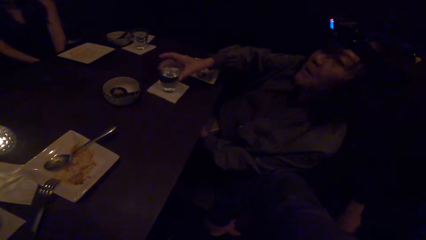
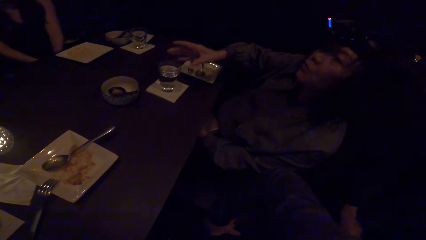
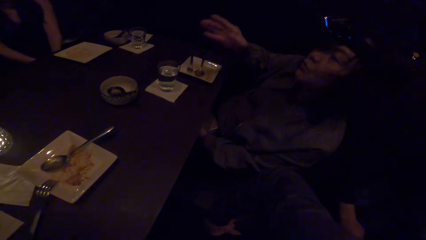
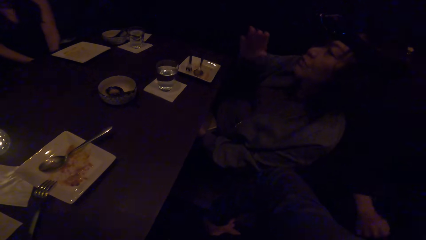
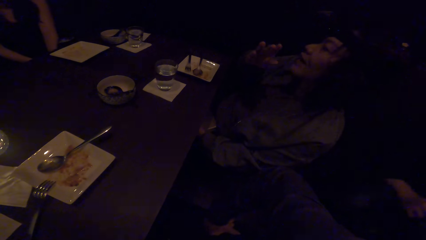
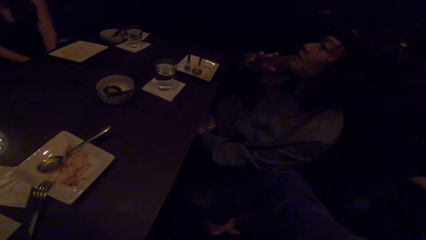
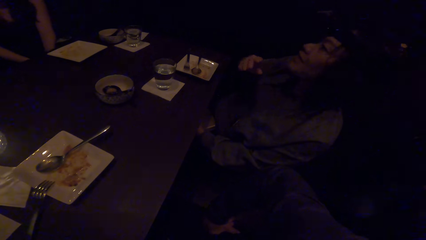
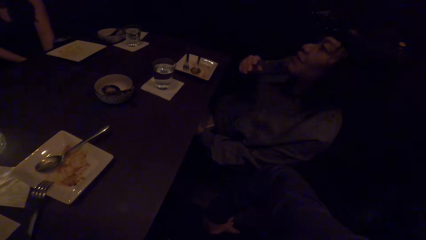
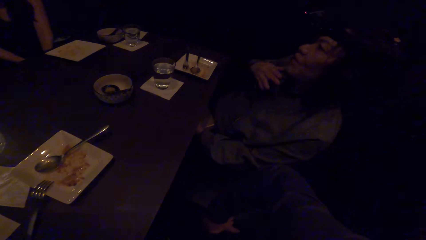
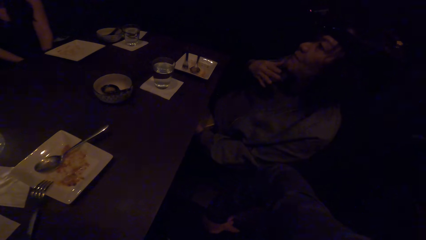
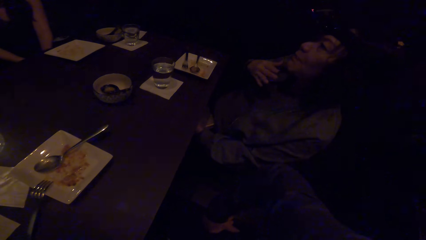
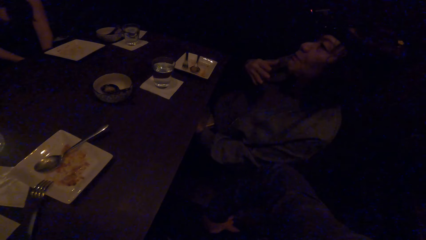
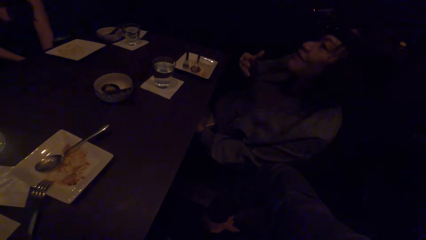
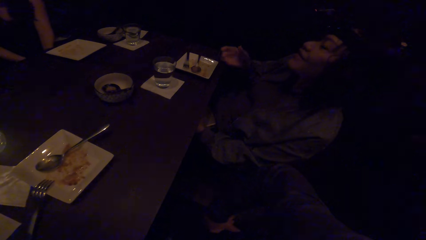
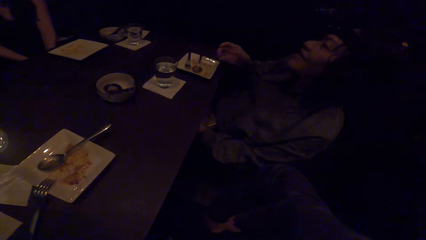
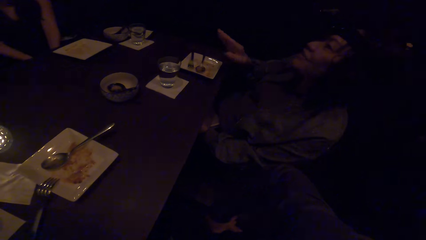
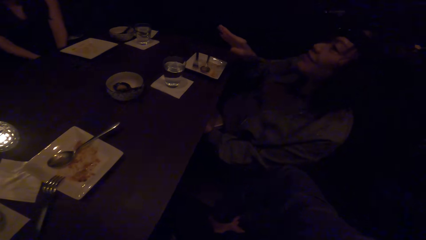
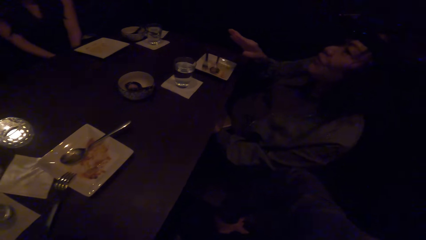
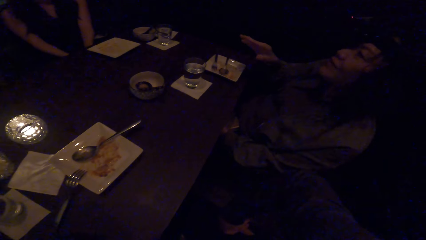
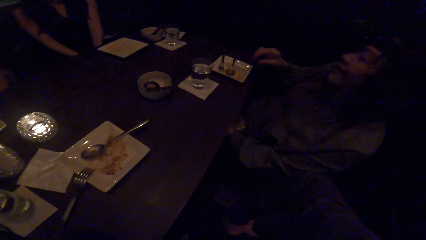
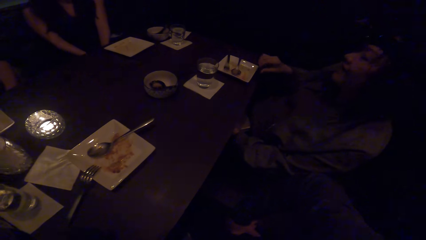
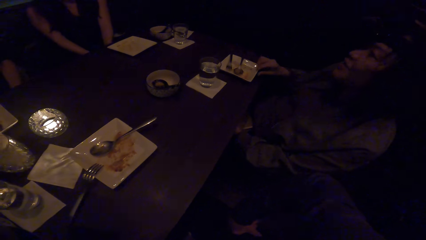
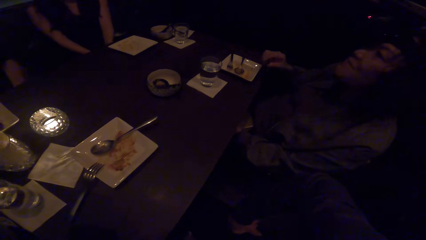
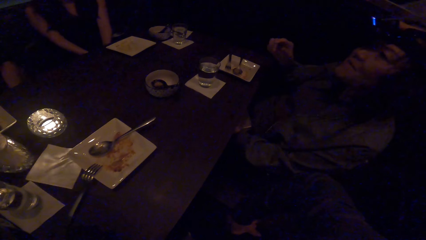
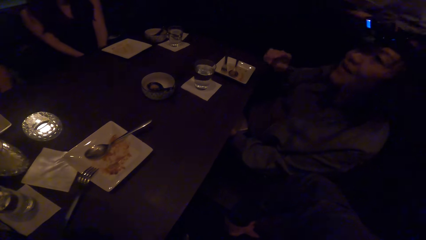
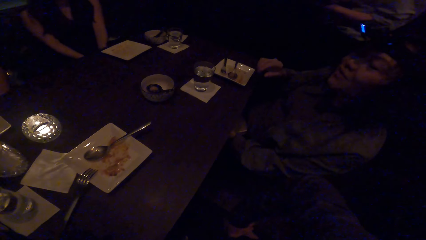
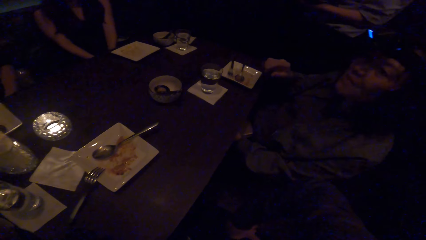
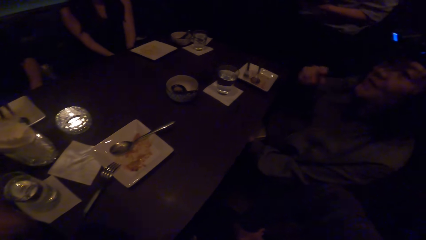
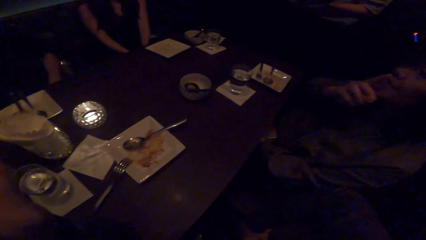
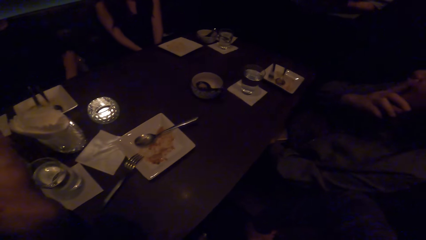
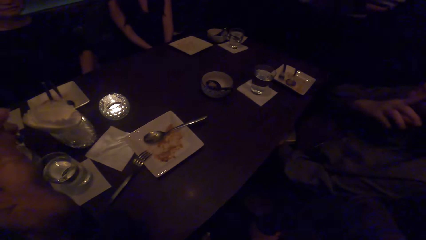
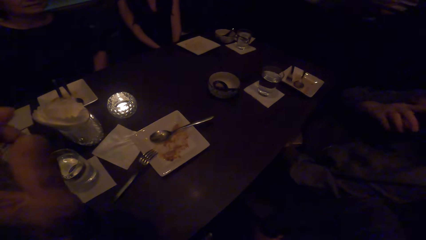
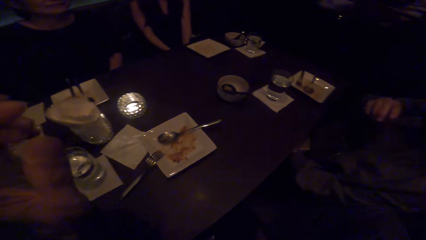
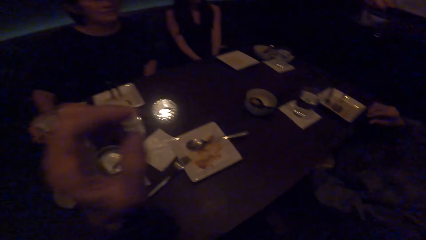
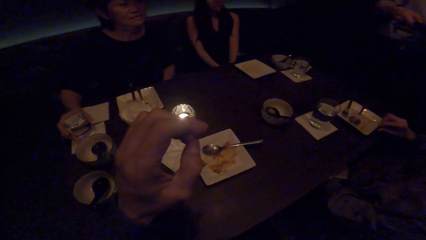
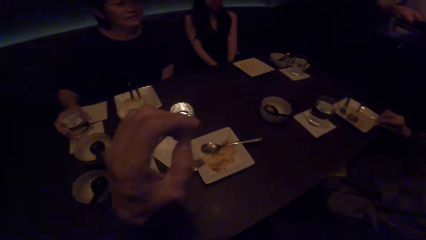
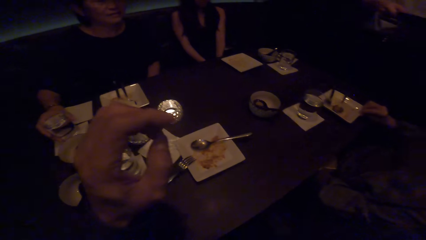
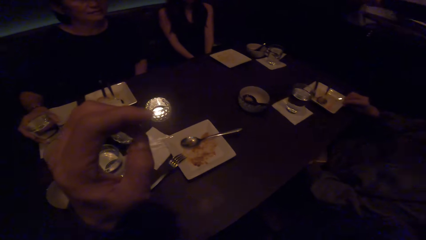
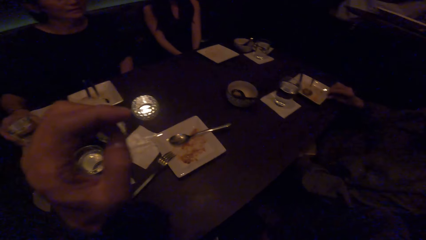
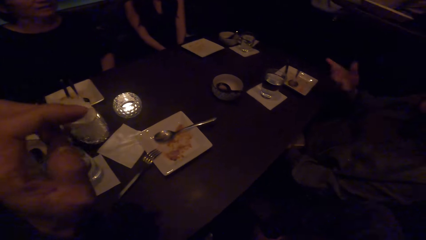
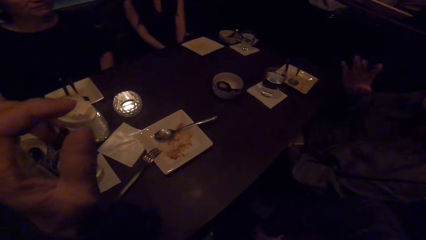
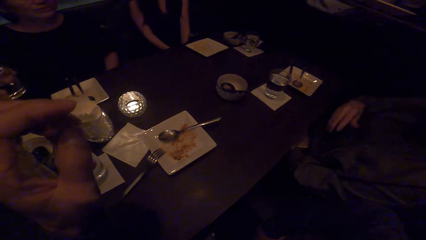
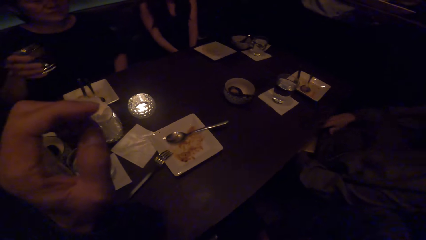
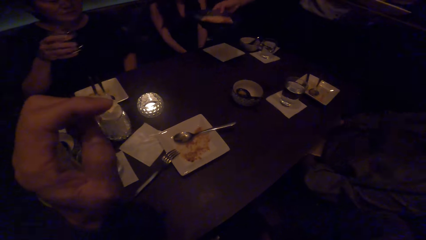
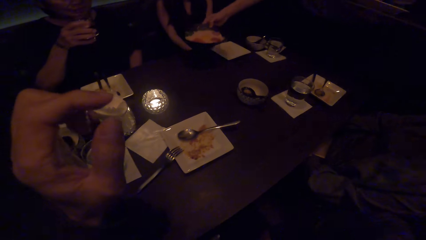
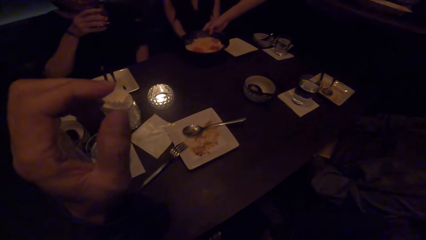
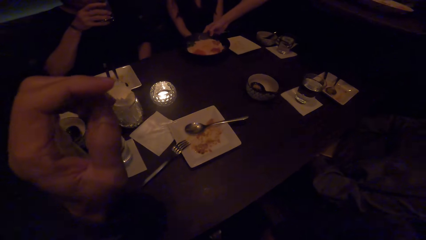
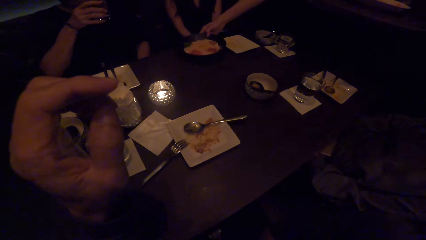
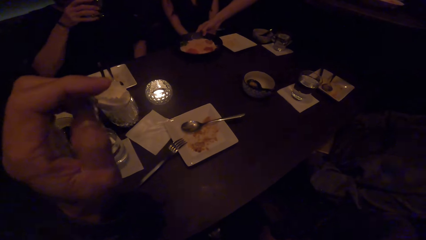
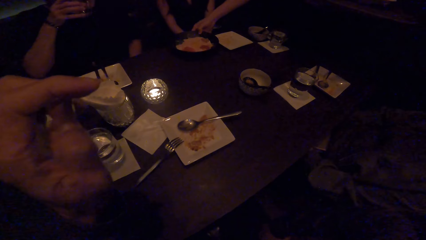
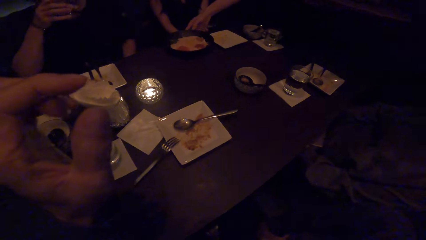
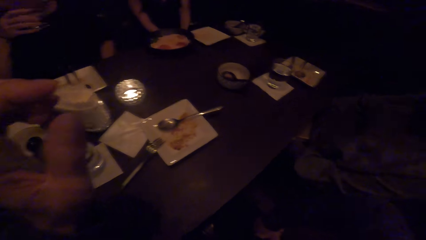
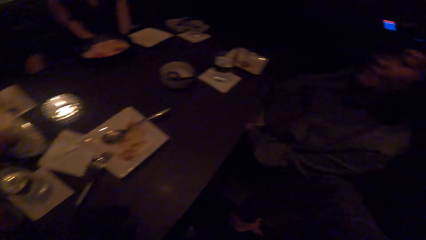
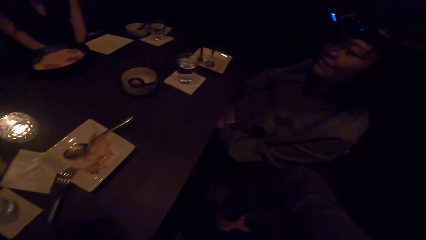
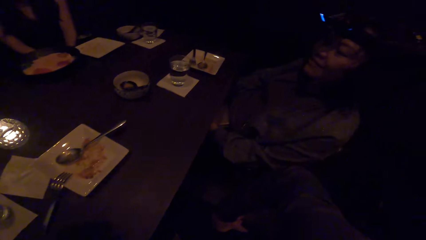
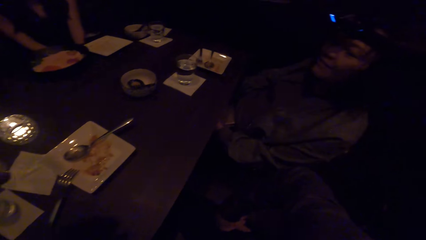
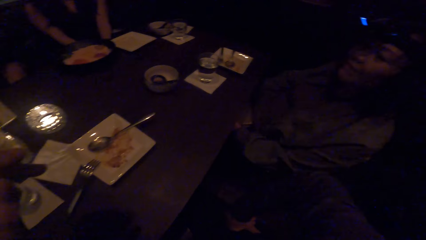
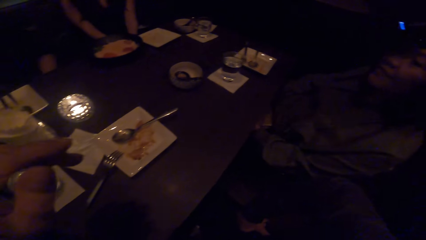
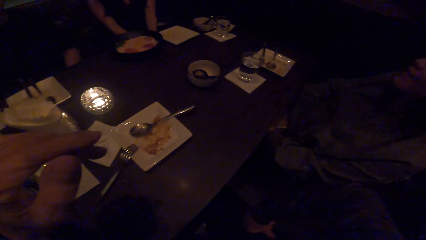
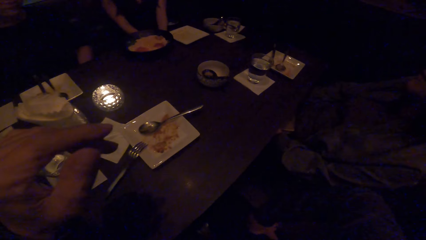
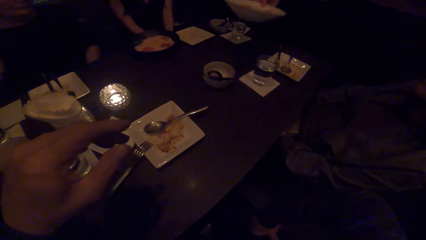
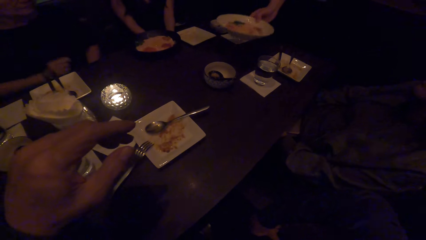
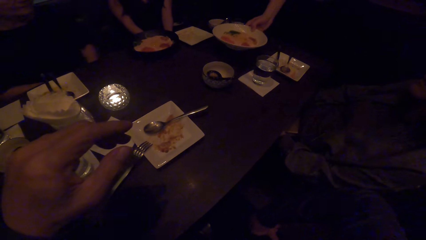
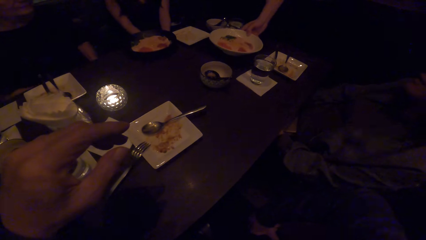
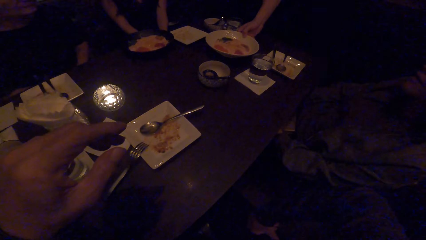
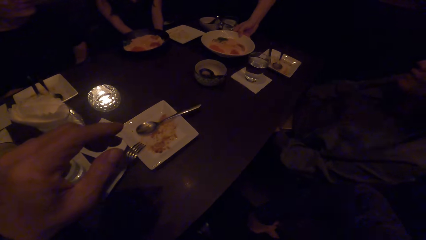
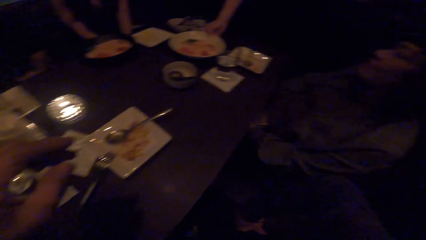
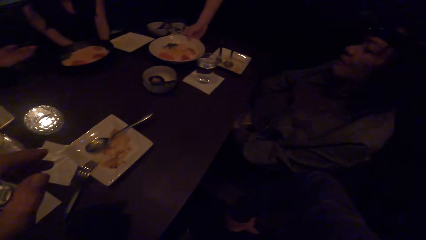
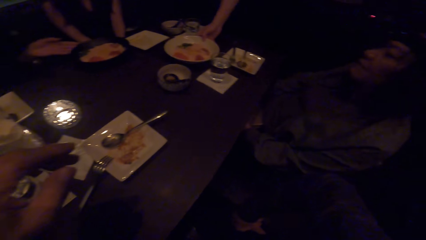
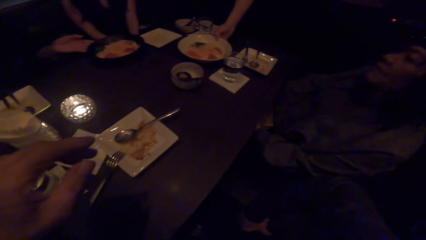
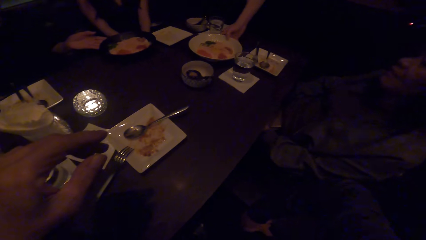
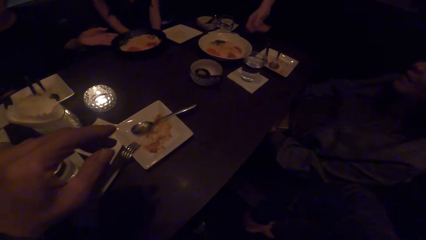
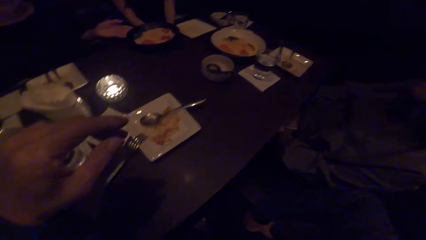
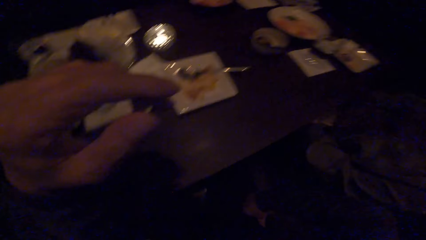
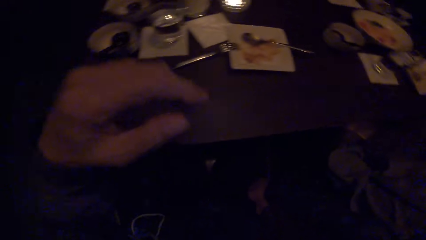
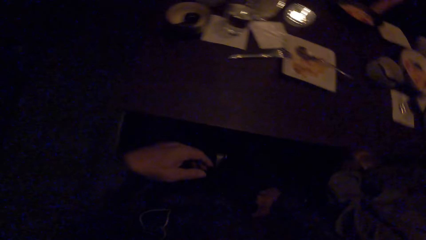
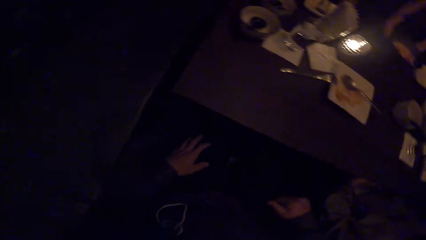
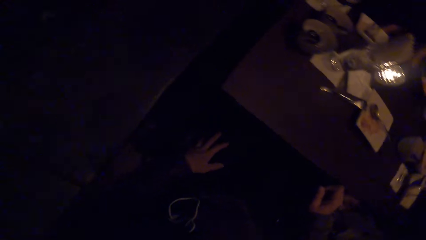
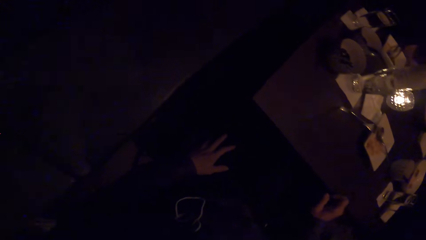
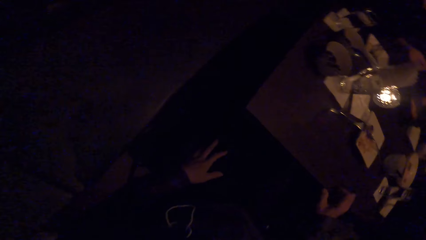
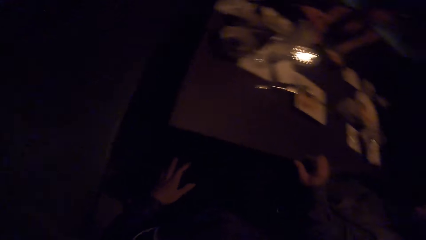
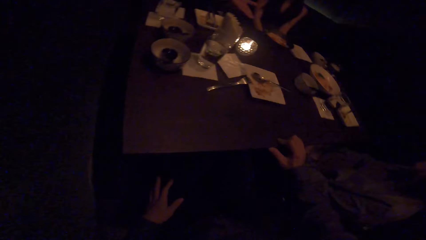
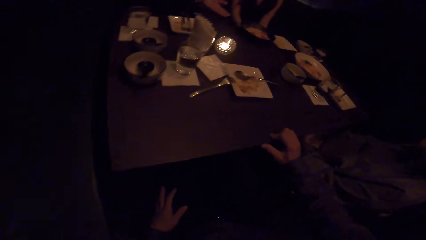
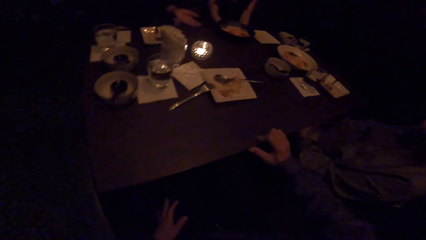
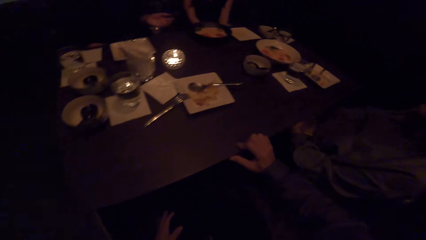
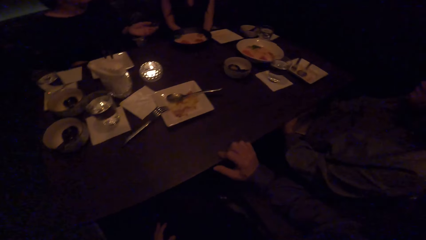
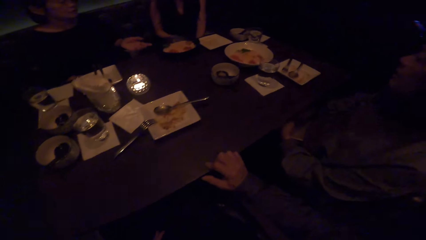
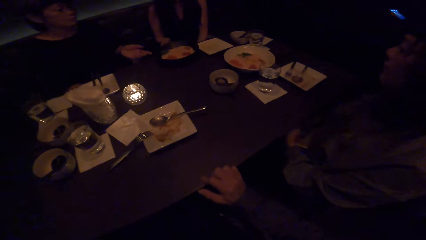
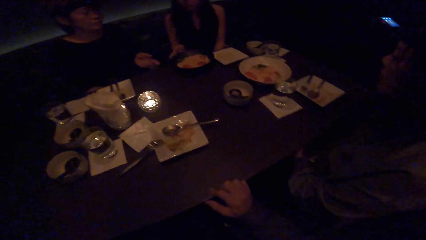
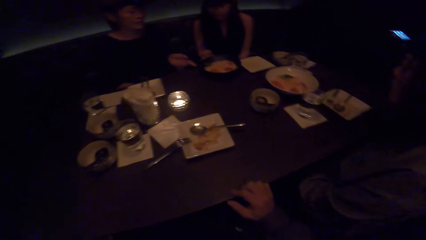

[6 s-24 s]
The camera wearer looks at a woman. A waiter places a black plate of food on the table. The camera wearer talks to the woman. They look at the colleagues. The waiter places a white plate of food on the table. The woman touches the black plate. The camera wearer looks down, puts the right hand on the table and looks at the colleagues.
